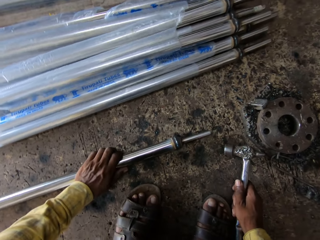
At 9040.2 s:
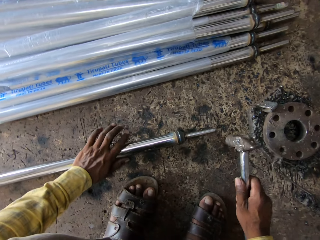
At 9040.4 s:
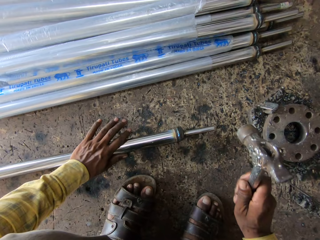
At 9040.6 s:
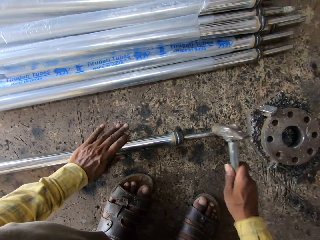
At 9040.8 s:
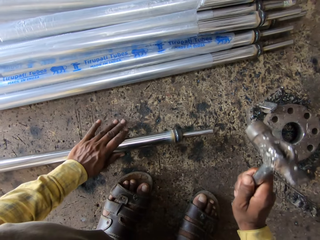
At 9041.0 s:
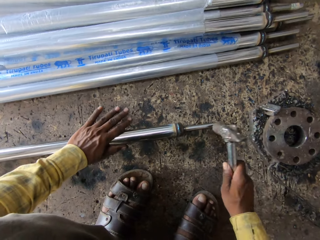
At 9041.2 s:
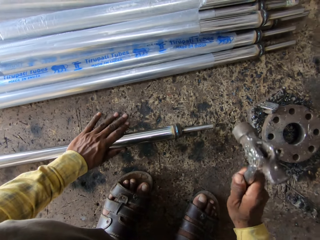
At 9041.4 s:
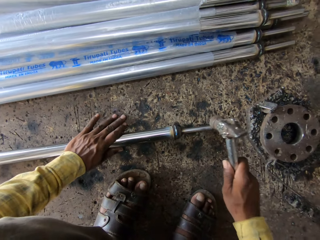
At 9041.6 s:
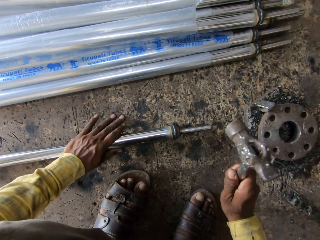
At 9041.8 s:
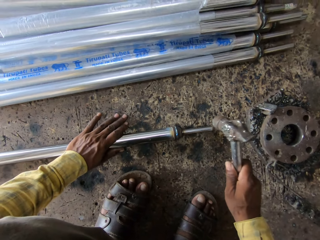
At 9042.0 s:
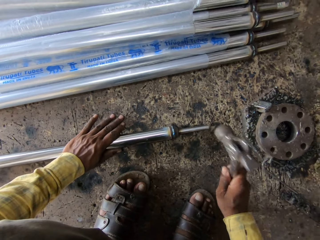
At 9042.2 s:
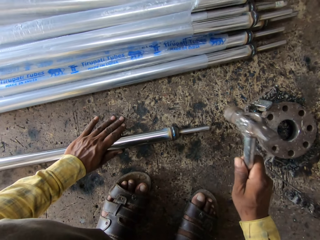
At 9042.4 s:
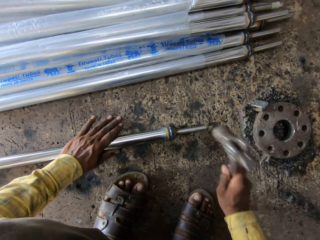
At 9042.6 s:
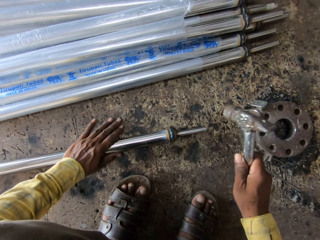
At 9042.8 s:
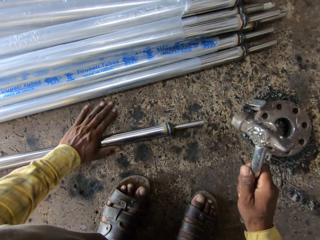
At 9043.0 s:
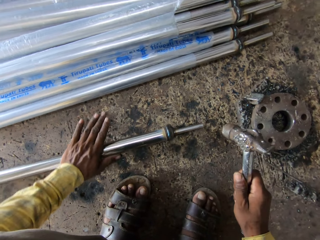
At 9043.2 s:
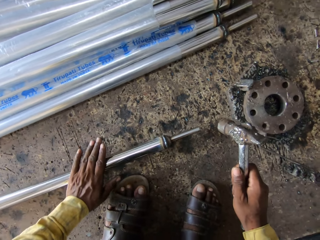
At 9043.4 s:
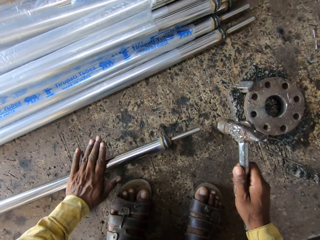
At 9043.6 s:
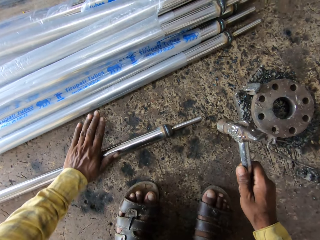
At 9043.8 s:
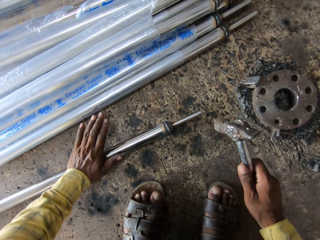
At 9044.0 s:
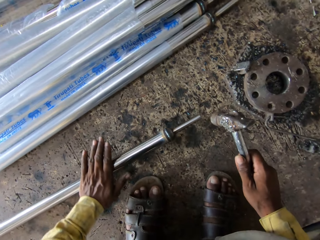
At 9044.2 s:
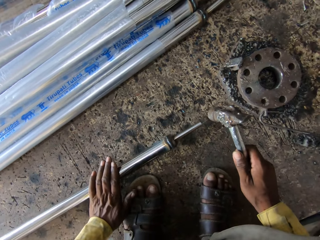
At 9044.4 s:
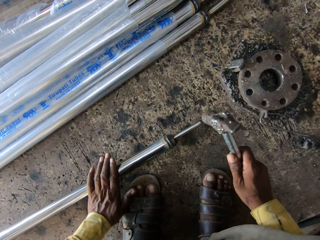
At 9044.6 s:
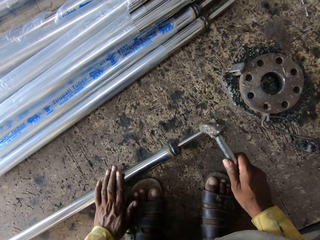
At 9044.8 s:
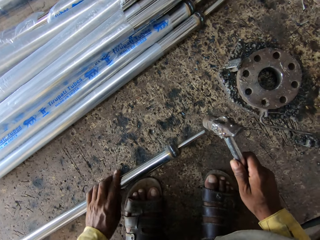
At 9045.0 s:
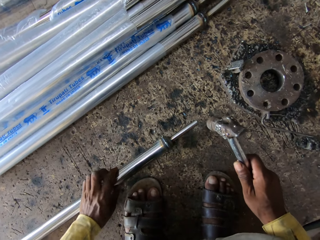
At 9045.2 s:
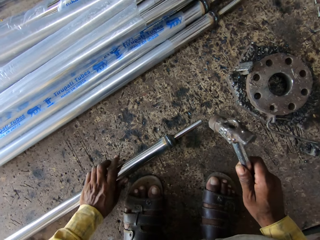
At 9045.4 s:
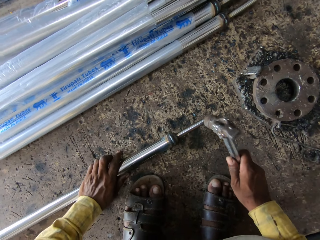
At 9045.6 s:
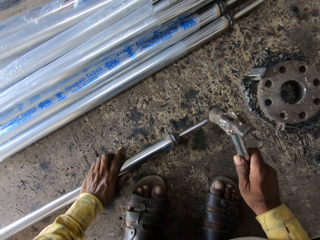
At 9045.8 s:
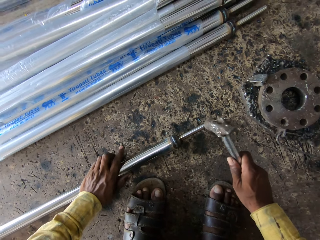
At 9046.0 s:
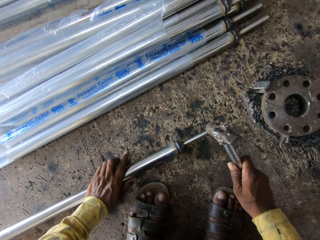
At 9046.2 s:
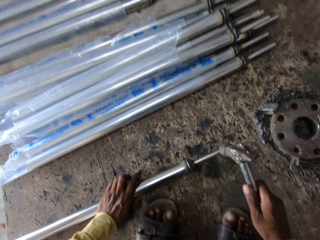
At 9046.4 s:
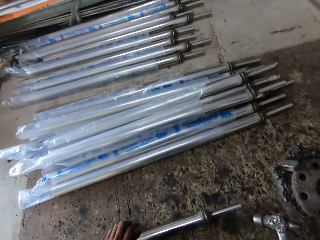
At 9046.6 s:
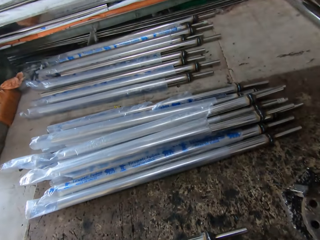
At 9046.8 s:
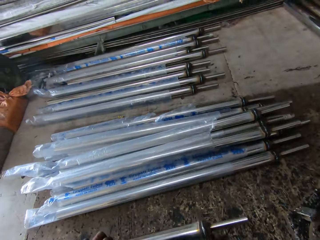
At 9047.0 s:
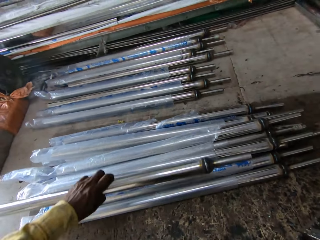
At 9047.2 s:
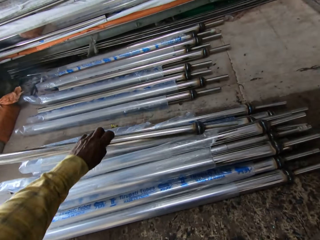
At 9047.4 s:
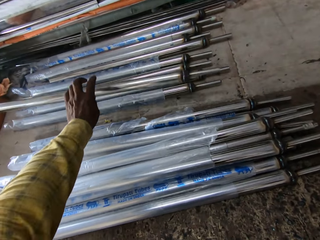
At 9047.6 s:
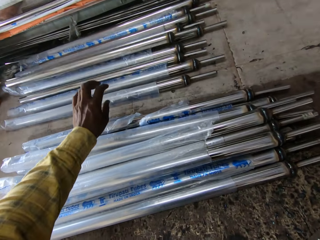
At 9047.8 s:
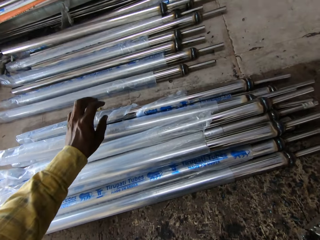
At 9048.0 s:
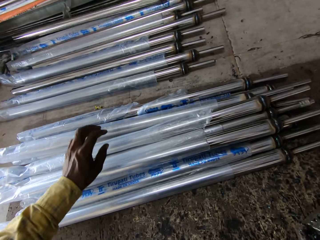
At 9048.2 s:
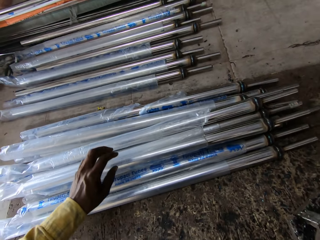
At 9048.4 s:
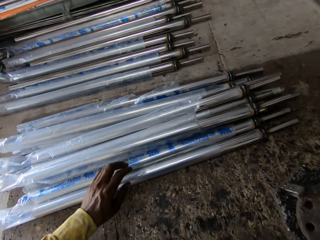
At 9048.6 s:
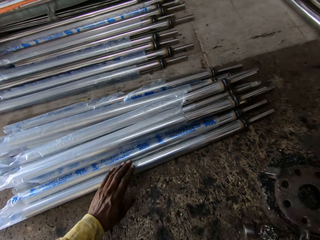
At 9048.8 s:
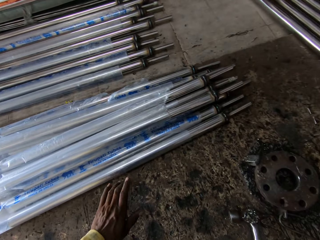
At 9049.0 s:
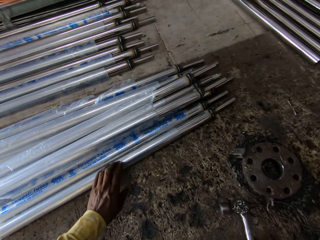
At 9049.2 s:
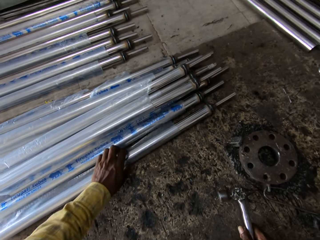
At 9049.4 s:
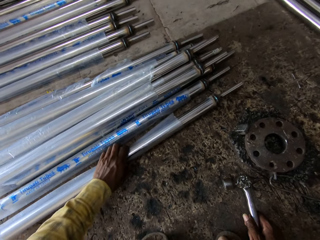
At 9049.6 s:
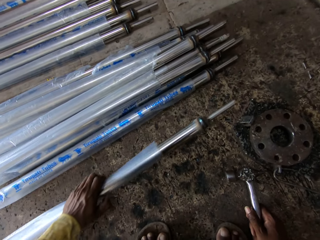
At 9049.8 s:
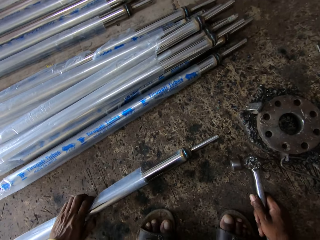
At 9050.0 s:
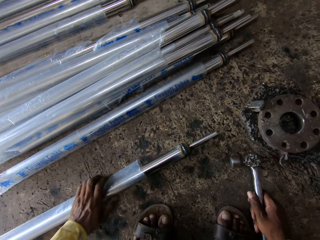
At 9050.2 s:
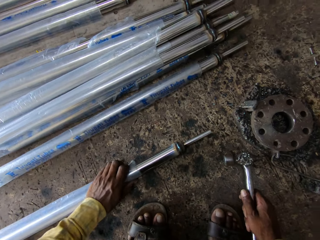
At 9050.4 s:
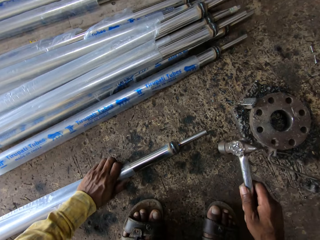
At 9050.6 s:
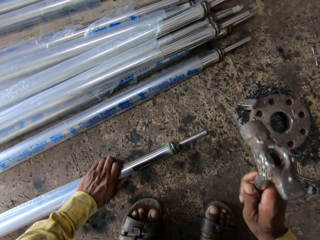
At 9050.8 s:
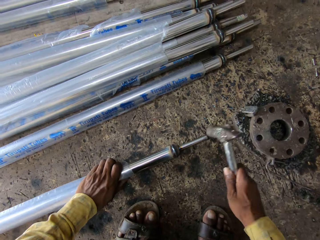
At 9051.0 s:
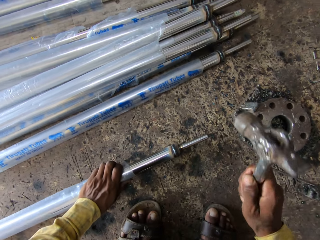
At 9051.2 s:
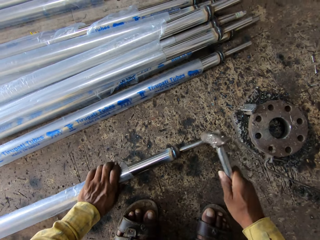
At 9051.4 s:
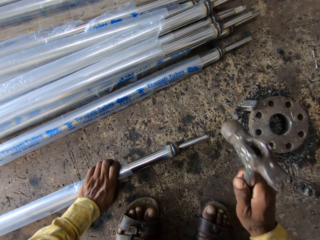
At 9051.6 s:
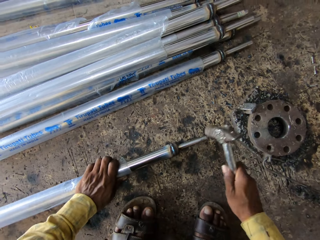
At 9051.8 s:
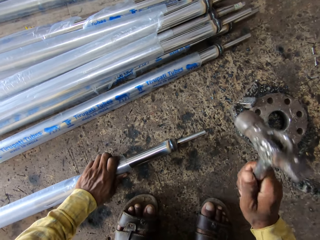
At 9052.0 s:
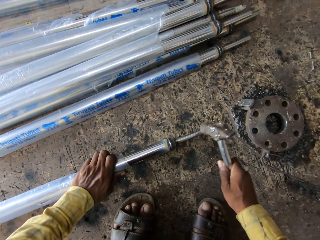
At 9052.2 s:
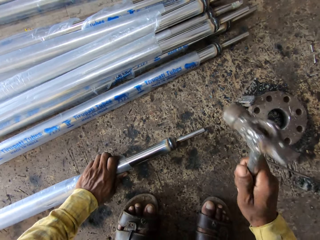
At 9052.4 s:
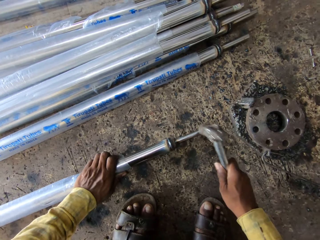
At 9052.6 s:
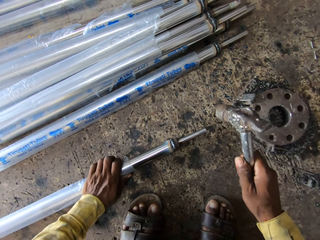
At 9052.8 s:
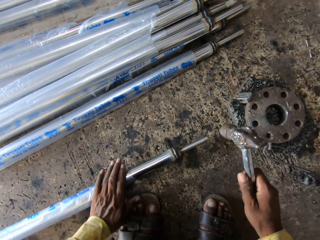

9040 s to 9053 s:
The camera wearer lifts the hammer. They hit the metal rod with the hammer. They roll the metal rod. They move the metal rod down. They hit the metal rod with the hammer. They lift the metal rod. They put the metal rod aside. They move the metal rod. They pull back the left hand. They pull the metal rod. They take the metal rod. They lift the hammer. They hit the metal rod with the hammer.

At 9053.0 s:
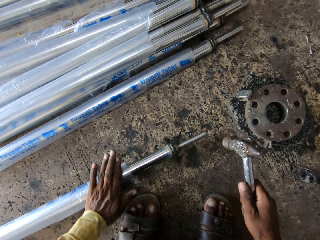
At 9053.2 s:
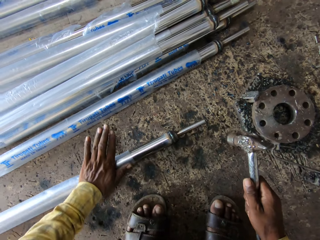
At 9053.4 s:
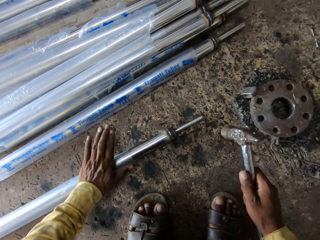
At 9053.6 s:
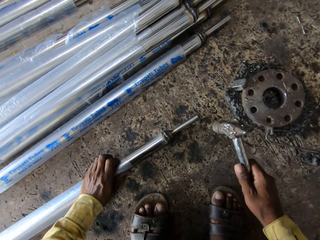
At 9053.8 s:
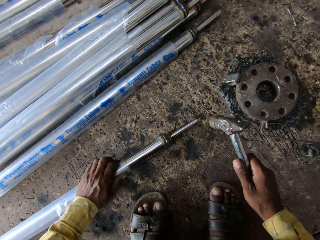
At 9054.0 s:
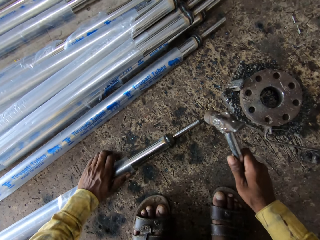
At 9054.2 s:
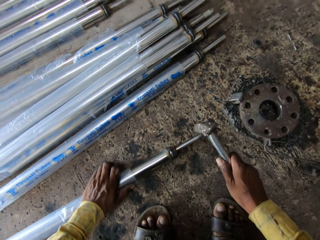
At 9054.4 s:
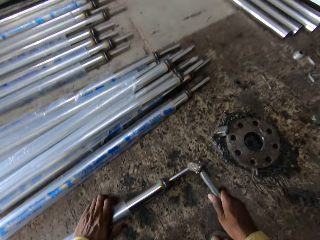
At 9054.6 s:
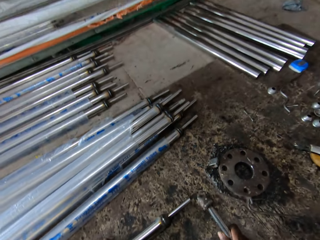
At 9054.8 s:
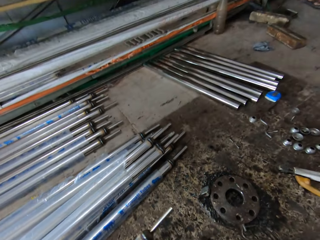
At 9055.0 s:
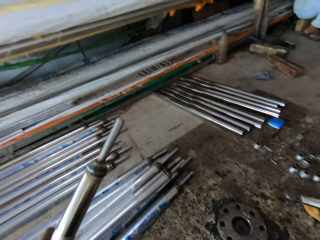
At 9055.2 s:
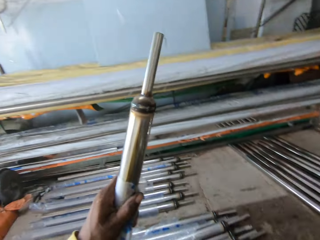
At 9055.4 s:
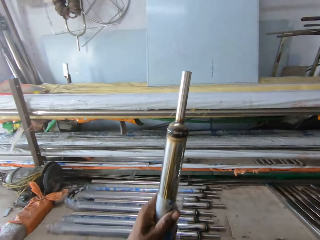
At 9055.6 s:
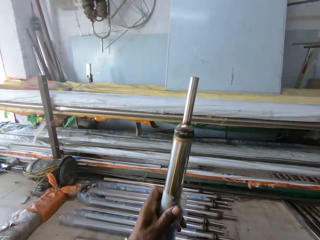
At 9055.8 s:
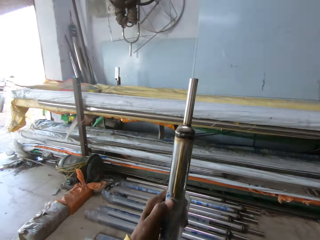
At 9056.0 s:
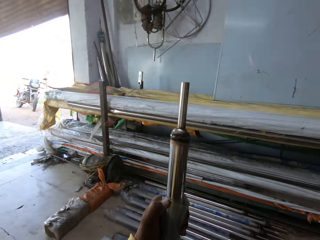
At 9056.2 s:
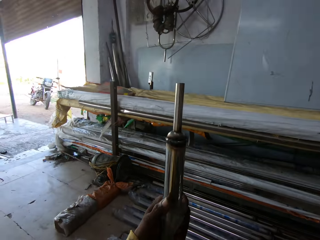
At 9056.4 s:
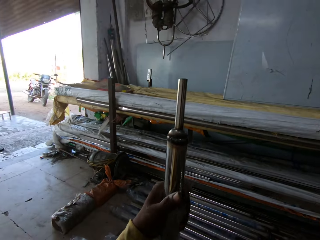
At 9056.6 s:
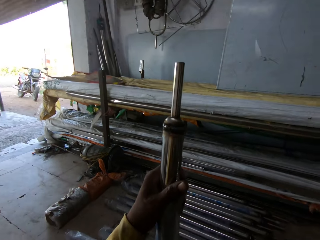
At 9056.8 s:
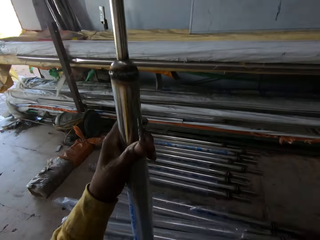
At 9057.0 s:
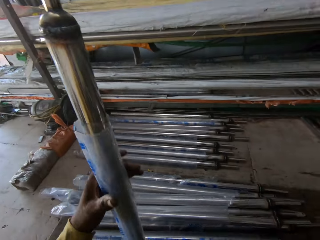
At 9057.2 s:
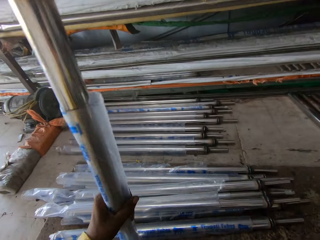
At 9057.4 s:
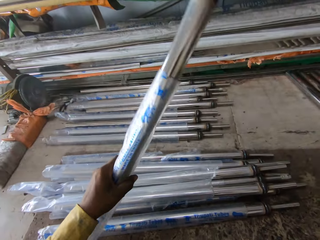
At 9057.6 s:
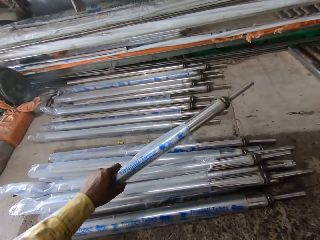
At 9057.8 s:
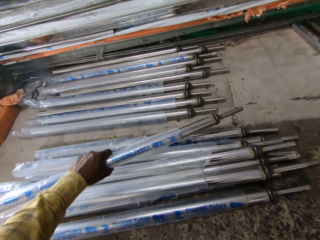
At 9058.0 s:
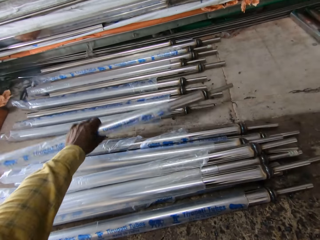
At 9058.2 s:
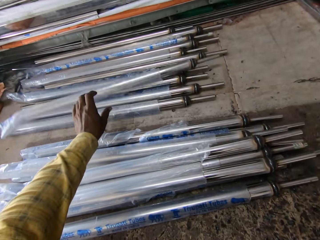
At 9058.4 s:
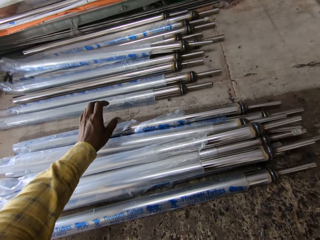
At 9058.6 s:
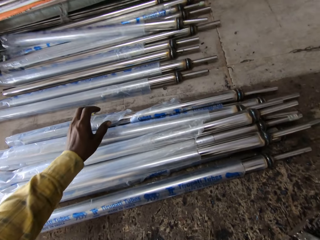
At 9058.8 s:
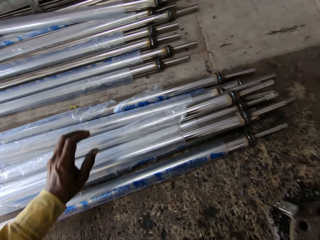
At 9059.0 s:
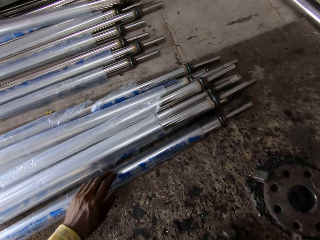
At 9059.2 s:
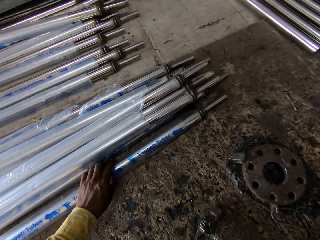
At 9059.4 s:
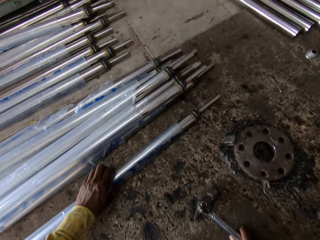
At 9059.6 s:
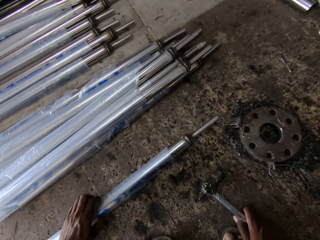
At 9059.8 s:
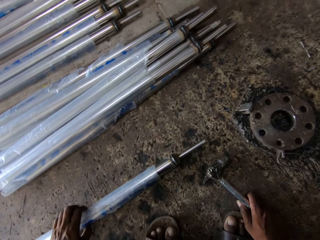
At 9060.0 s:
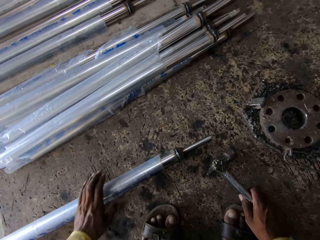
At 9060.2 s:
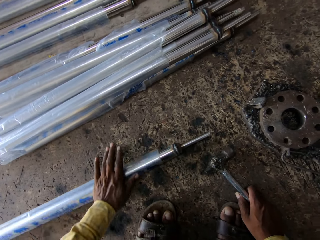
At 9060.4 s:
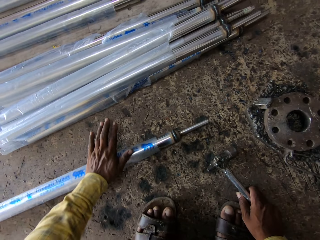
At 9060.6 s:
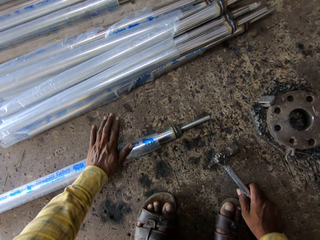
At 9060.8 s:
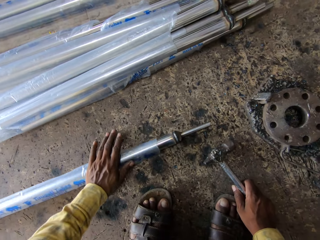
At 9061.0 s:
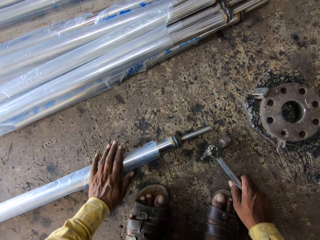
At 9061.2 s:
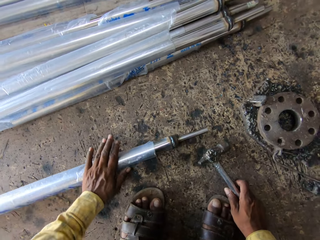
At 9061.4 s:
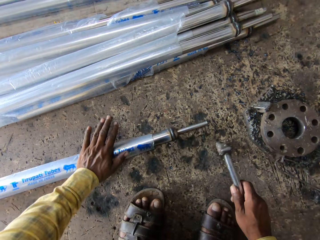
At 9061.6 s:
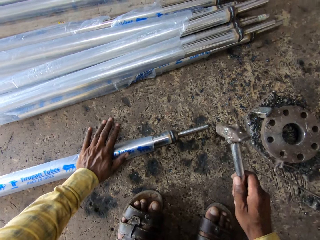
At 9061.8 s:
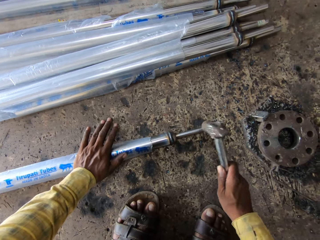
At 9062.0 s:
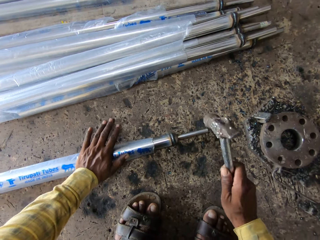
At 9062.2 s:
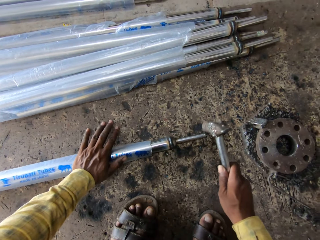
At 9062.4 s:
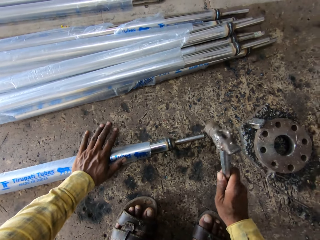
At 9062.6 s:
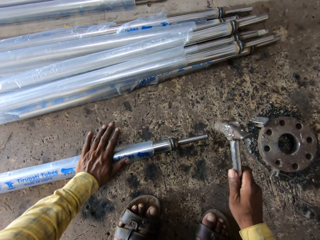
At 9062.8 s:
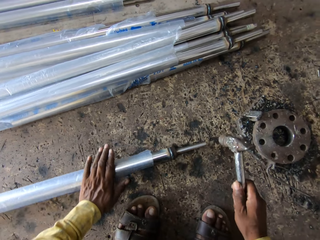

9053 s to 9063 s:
The camera wearer rolls the metal rod. They move the metal rod down. They hit the metal rod with a hammer. They lift the metal rod. They look at the metal rod. They stand the metal rod. They move the metal rod. They throw the metal rod aside. They pull back the left hand. They pull the metal rod. They take the metal rod. They move the metal rod down. They roll the metal rod. They lift the hammer. They hit the metal rod with the hammer.
